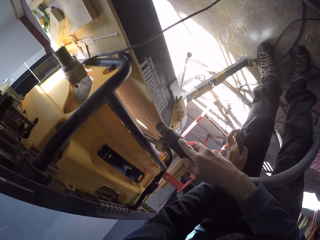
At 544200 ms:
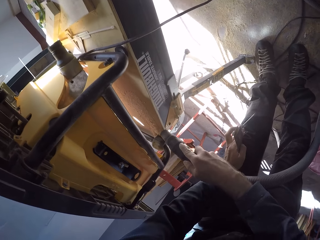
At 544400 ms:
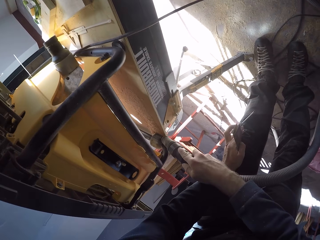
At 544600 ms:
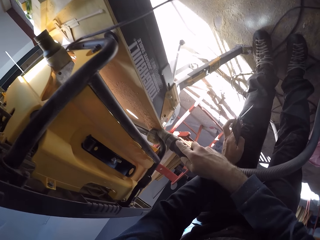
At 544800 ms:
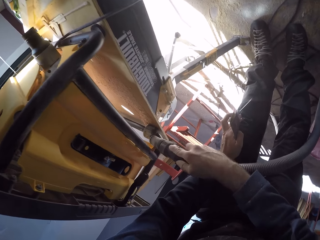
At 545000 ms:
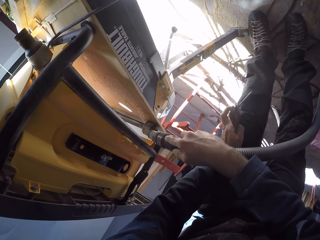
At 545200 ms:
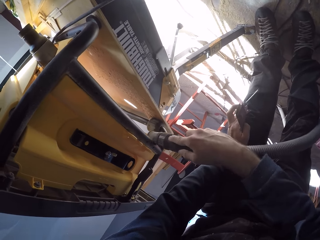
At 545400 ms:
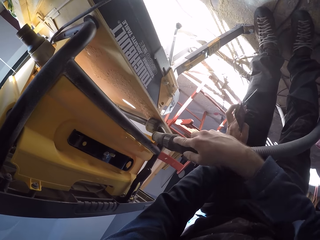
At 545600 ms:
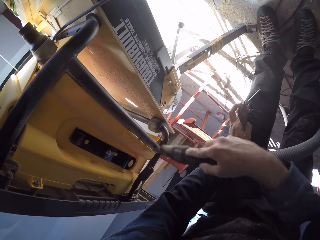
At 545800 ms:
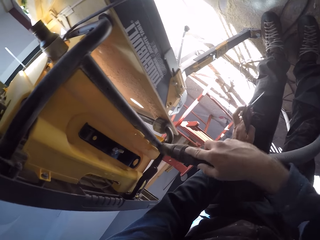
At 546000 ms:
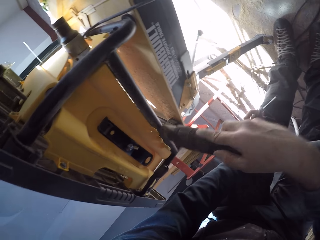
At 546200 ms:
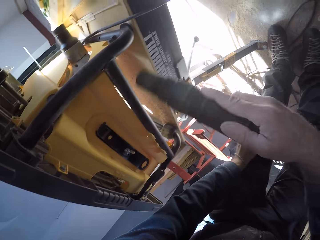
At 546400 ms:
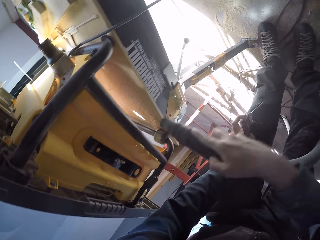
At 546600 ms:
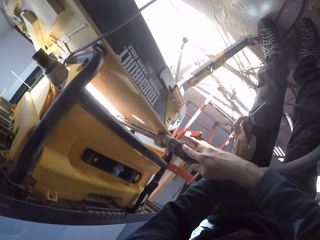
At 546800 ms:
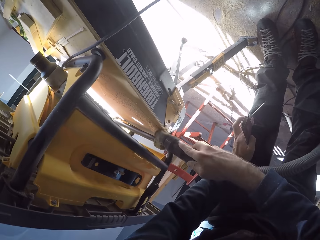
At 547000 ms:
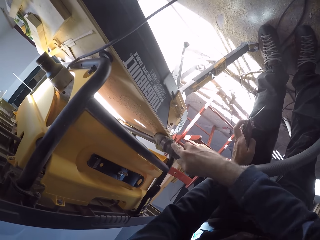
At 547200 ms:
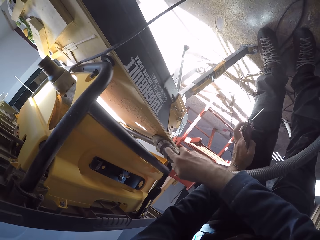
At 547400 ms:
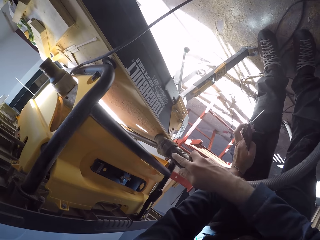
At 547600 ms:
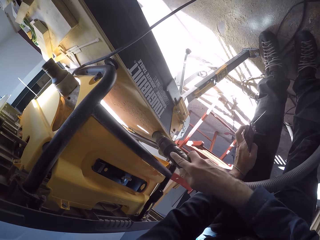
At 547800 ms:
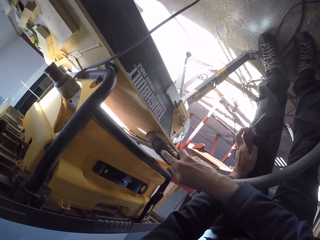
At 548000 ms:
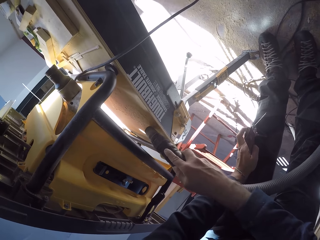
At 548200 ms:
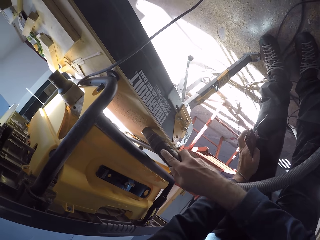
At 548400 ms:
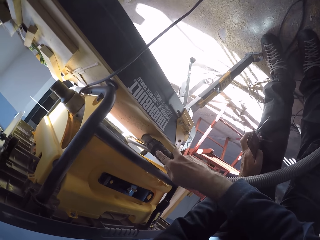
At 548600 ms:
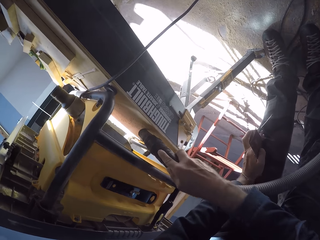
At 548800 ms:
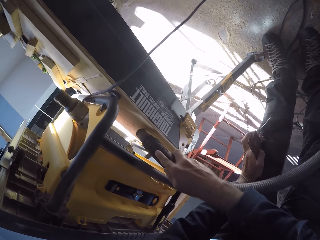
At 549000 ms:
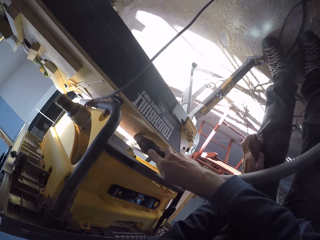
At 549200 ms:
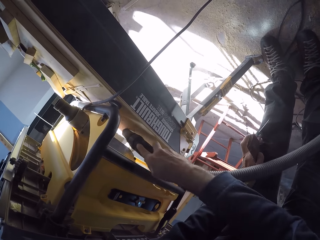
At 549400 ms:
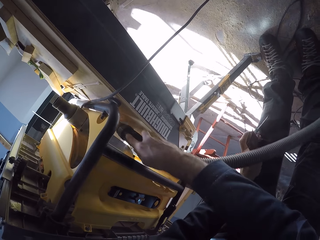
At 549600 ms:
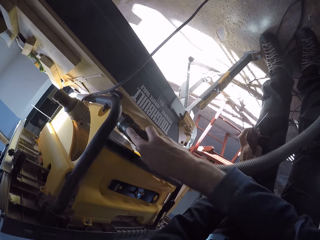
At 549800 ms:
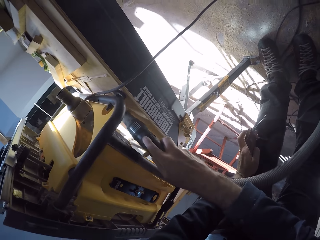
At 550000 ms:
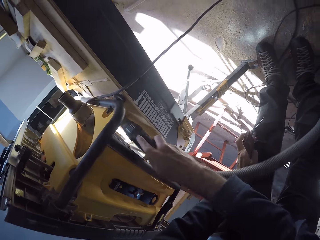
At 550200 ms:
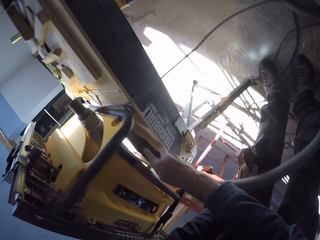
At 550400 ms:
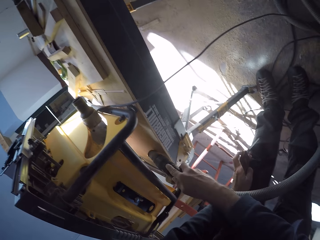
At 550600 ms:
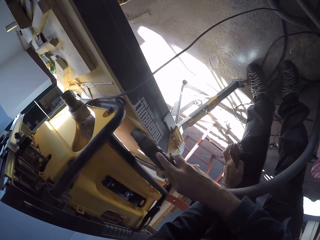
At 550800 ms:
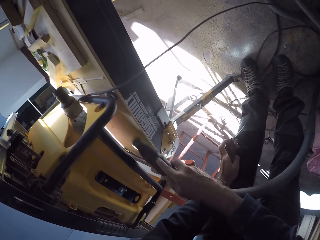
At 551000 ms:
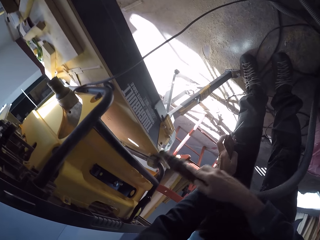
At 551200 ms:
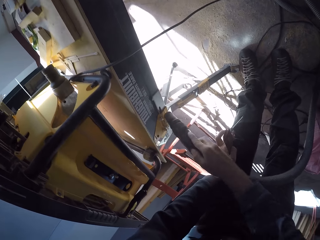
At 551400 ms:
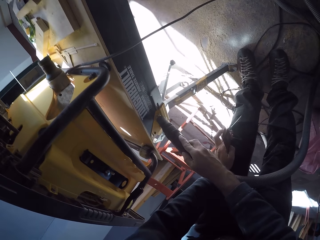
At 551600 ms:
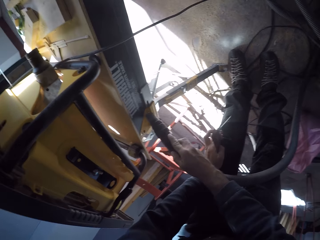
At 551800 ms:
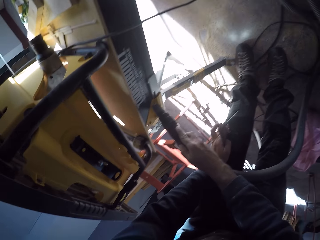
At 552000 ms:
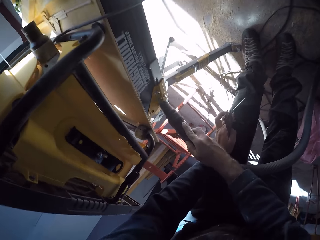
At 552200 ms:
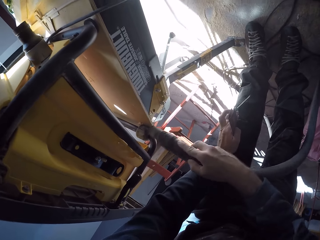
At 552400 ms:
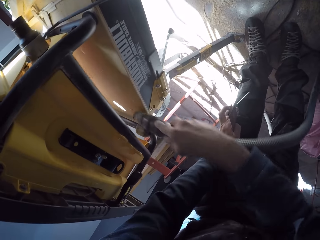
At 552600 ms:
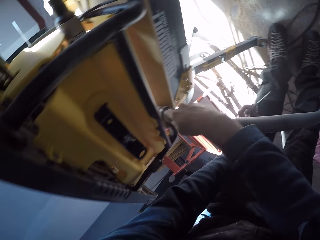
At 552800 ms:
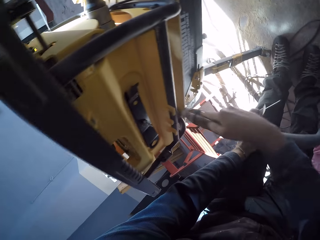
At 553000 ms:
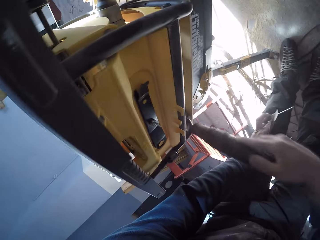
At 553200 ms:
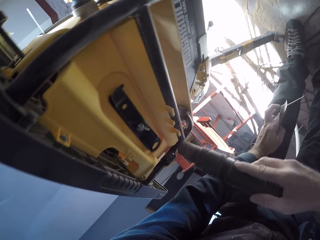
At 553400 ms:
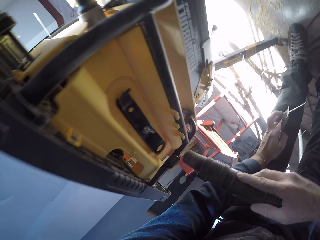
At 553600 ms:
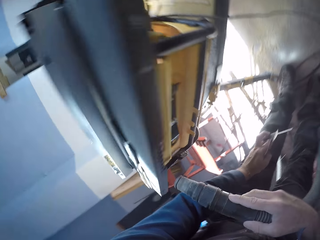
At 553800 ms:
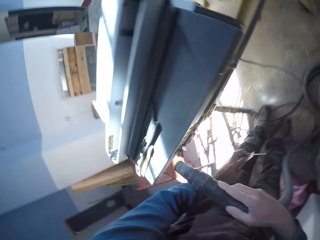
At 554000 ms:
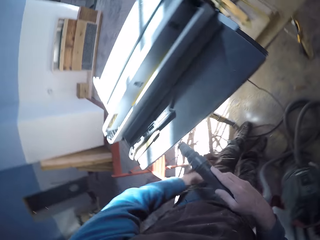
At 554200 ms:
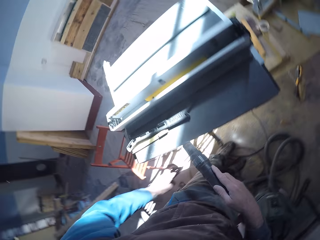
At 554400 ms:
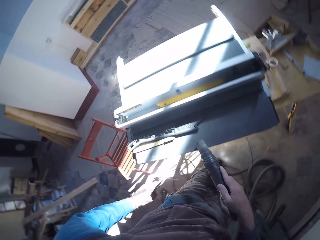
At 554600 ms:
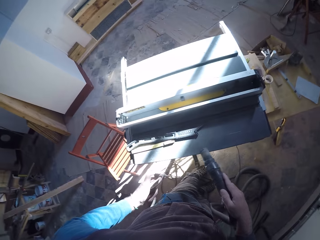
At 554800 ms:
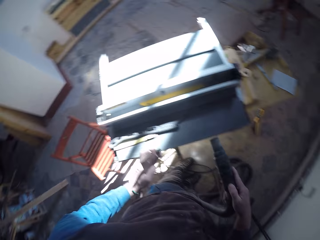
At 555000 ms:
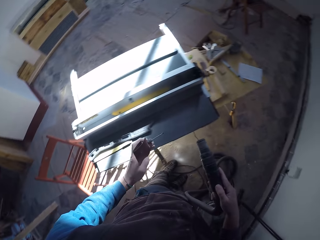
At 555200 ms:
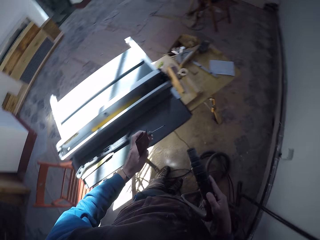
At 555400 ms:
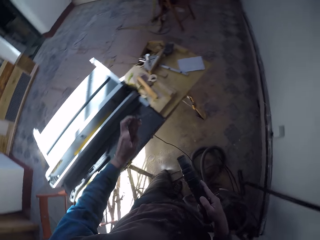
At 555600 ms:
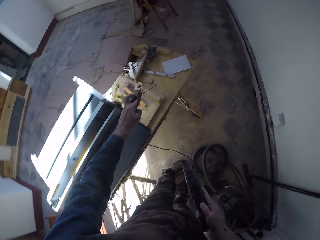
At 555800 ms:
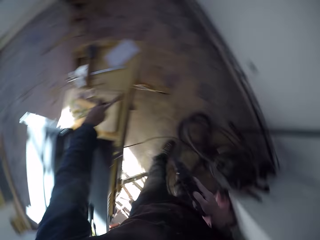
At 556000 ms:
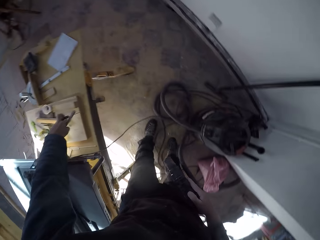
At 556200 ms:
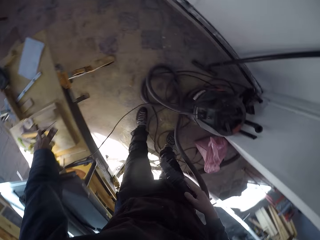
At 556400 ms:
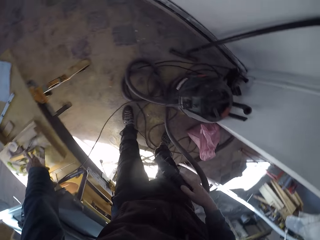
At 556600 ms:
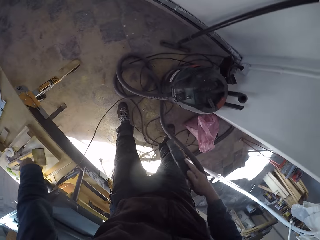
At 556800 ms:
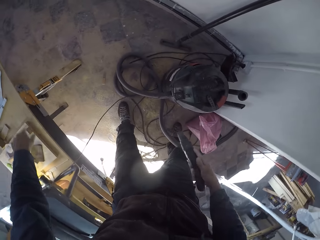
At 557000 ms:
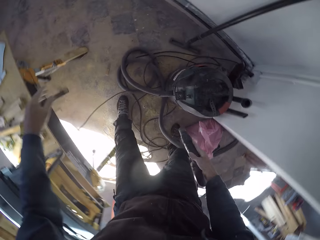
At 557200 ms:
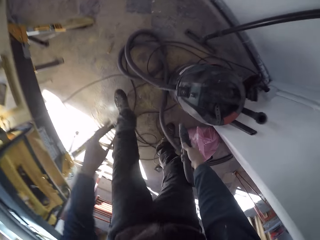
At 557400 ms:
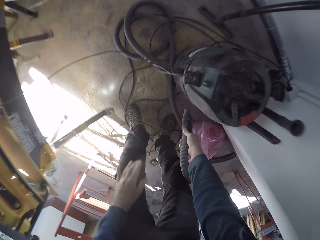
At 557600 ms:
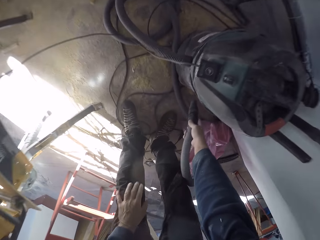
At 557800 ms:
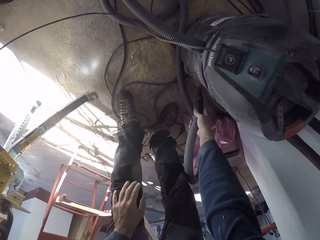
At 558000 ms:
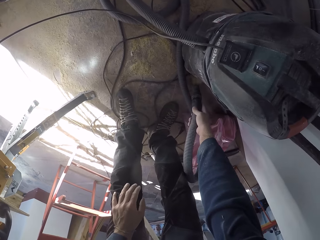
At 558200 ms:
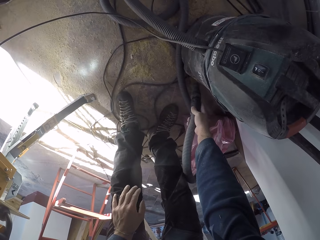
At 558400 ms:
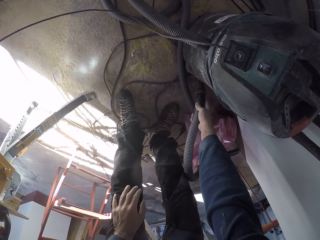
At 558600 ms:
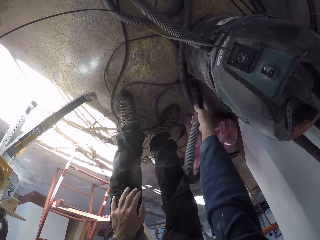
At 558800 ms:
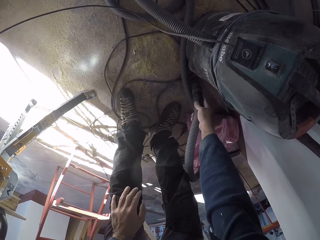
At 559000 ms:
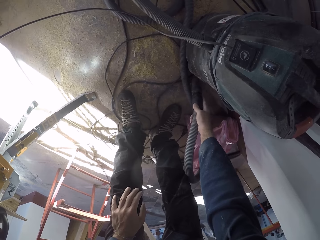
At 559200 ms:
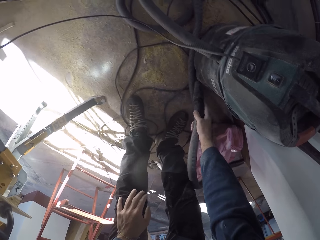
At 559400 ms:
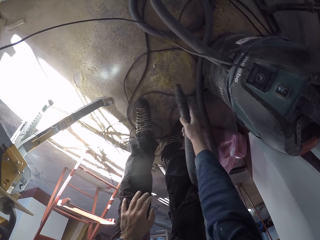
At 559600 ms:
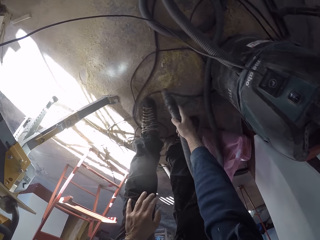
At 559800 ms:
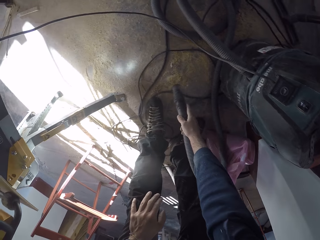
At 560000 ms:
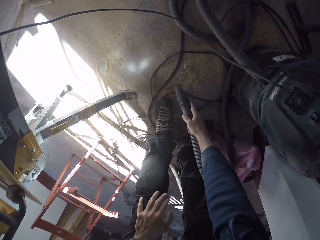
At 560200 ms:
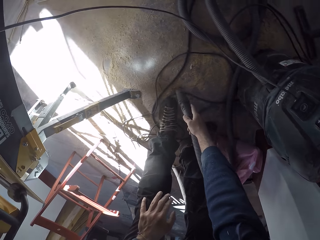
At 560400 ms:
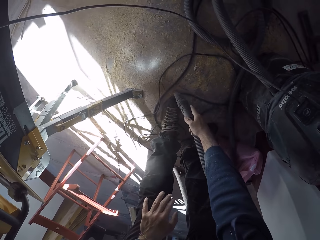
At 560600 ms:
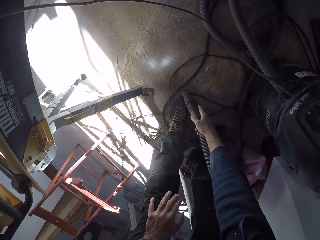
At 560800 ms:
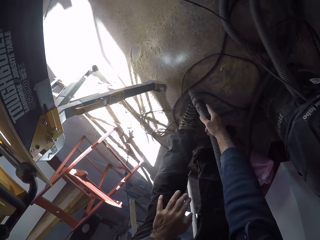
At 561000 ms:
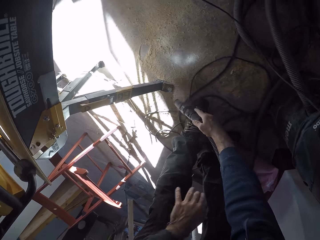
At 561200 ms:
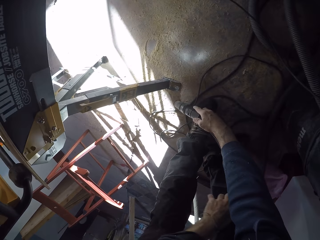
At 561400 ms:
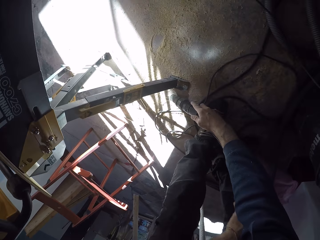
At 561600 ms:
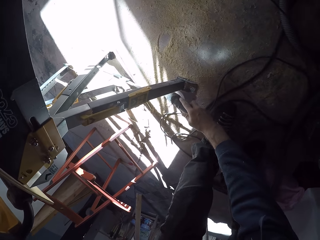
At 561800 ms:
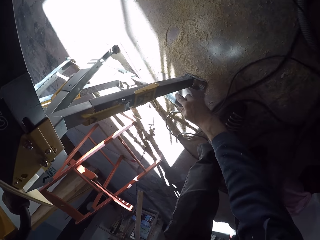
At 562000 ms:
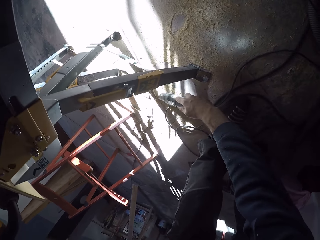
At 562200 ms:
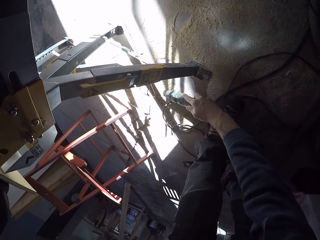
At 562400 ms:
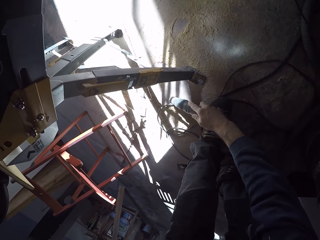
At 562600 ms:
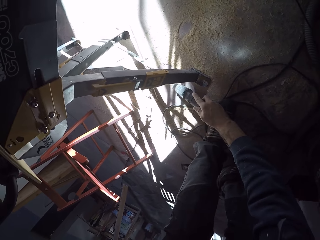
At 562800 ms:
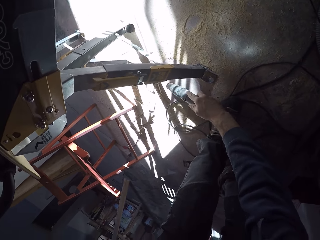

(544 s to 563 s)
The camera wearer dusts the cutting machine. He drops a chisel or pen on the table with his left hand. He drops a sand paper on the table with his left hand. He bends towards the floor. He removes dust from the floor with the vacuum cleaner hose in his right hand.

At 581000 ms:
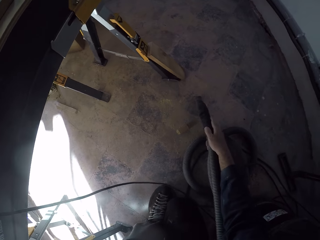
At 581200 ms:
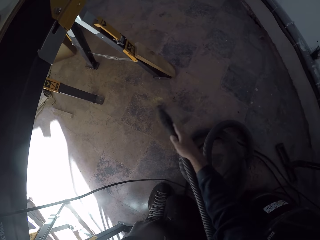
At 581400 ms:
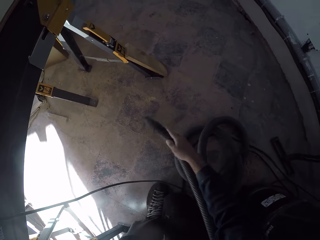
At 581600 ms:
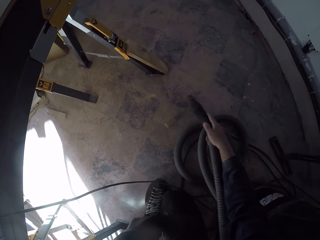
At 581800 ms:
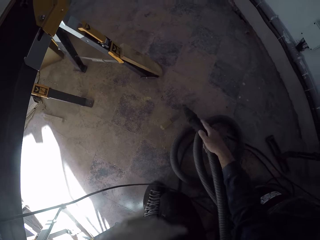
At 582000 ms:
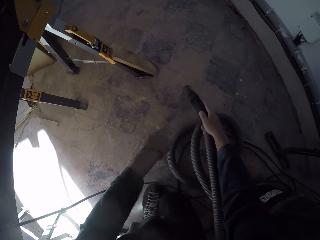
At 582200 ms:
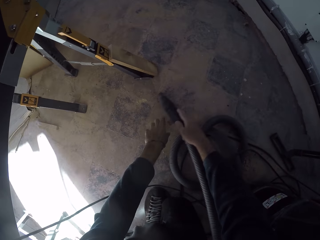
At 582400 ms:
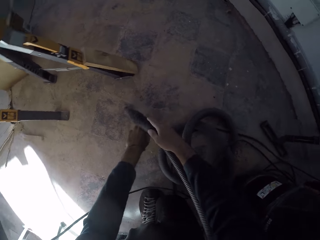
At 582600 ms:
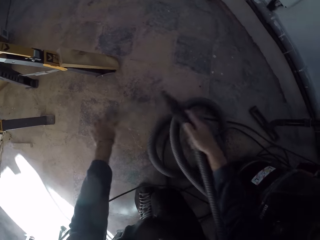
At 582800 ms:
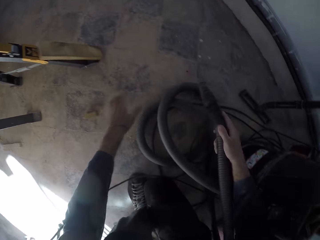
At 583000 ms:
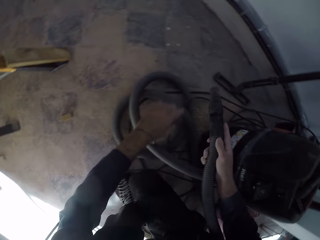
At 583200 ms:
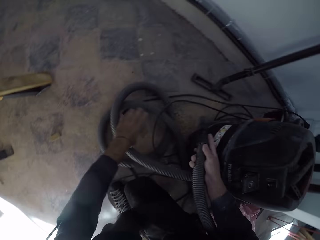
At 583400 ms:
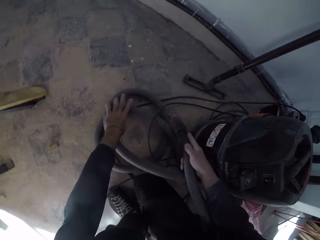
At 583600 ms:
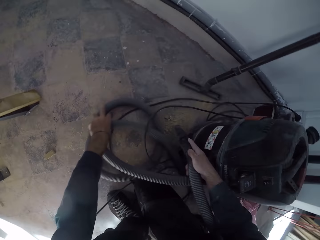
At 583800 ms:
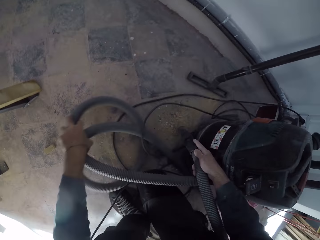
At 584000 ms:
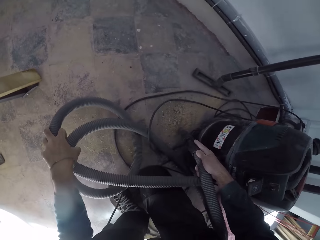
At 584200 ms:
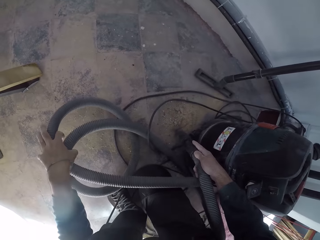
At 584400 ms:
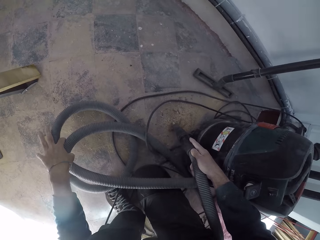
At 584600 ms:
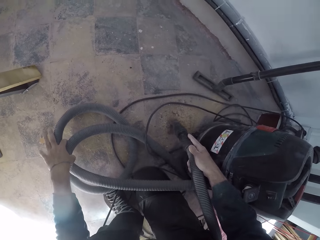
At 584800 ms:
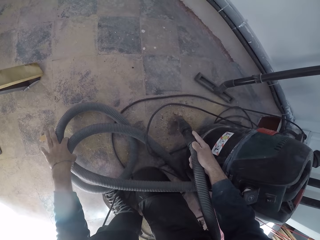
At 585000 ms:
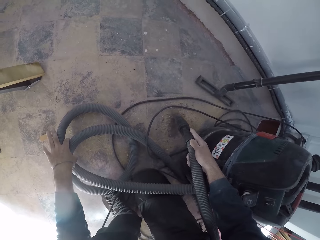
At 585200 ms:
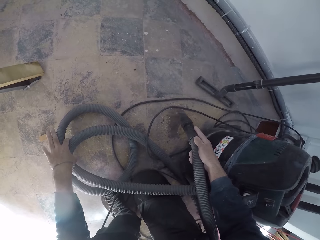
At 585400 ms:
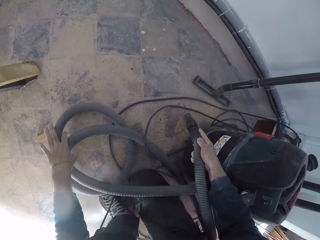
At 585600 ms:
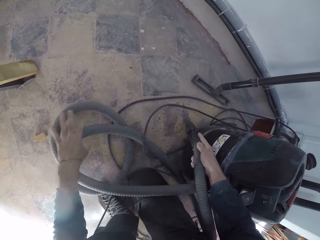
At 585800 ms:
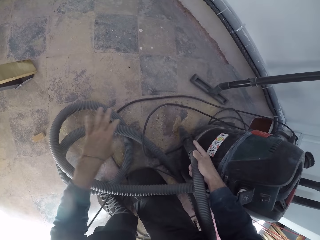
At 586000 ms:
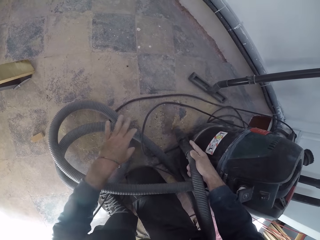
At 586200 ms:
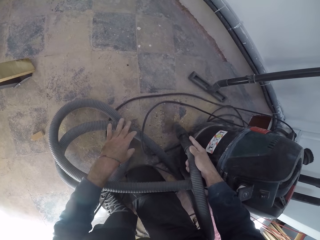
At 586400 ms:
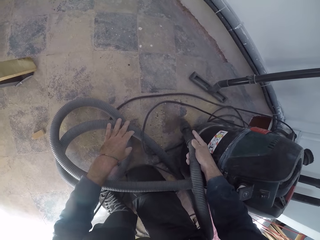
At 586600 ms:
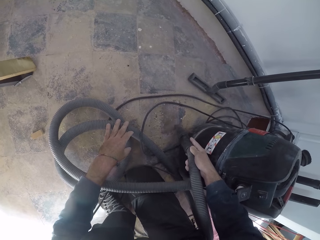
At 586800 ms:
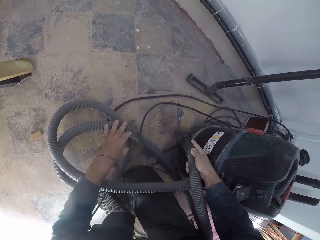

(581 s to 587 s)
The camera wearer moves a wood piece on the floor towards the table saw with his left hand. He adjusts the vacuum cleaner hose on the floor with his left hand. He picks up the suction. He cleans the floor with the vacuum cleaner. He places the suction on the floor.
